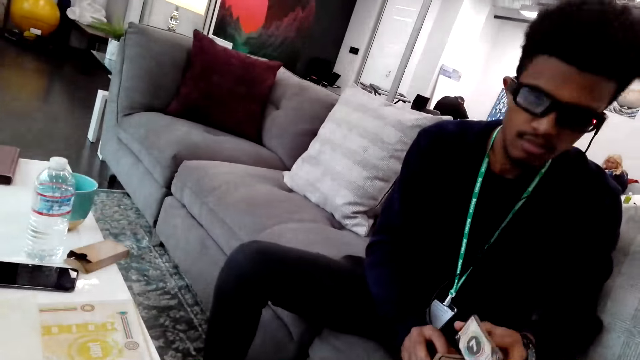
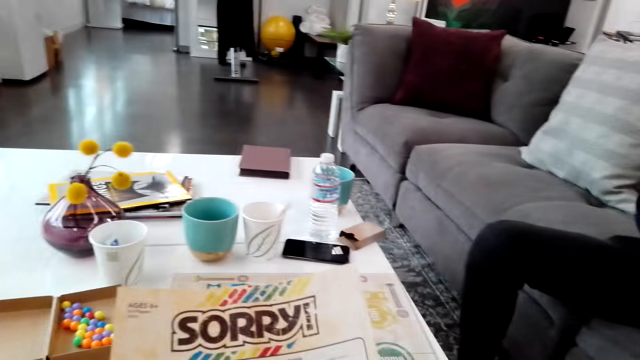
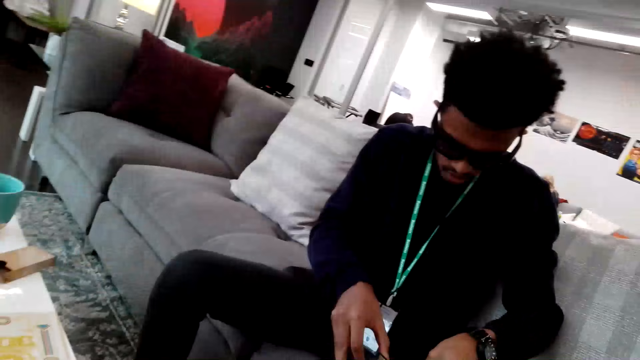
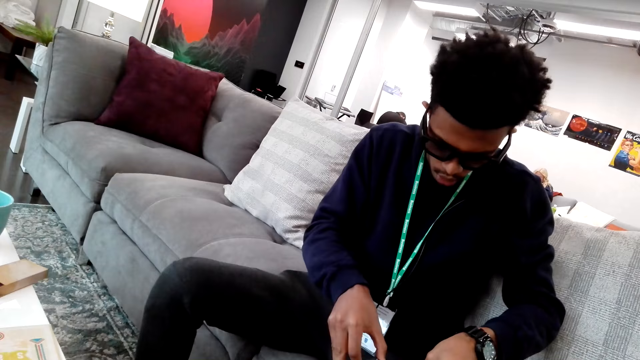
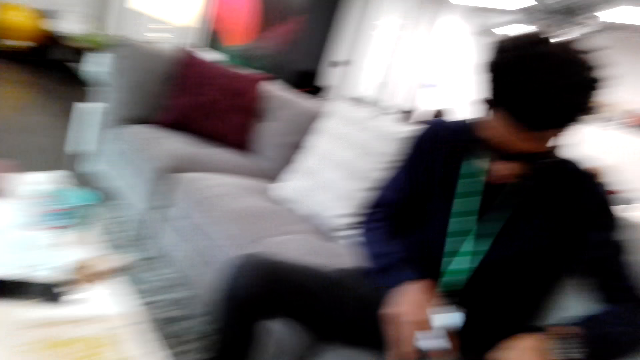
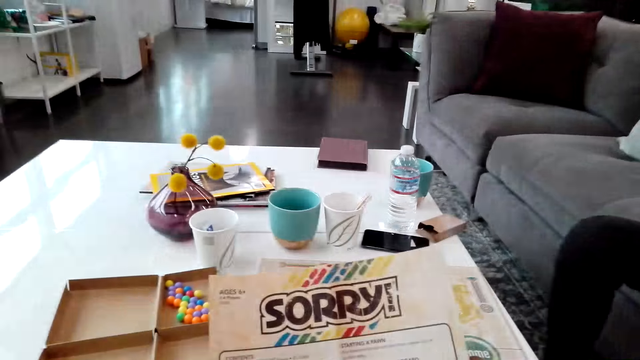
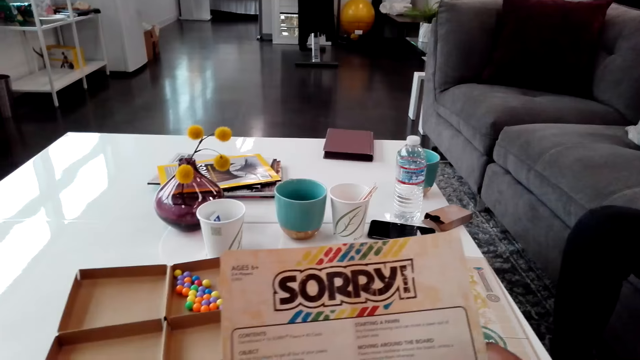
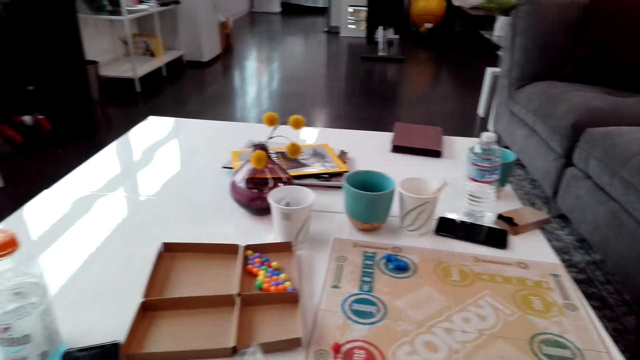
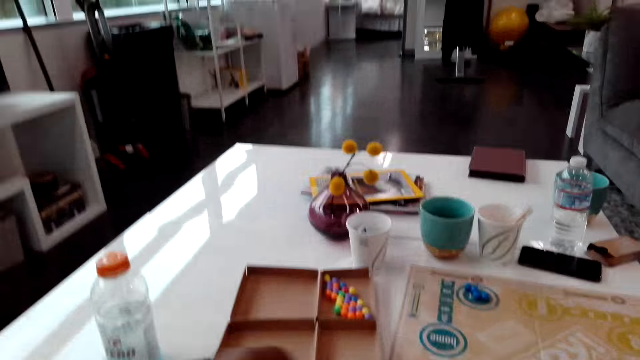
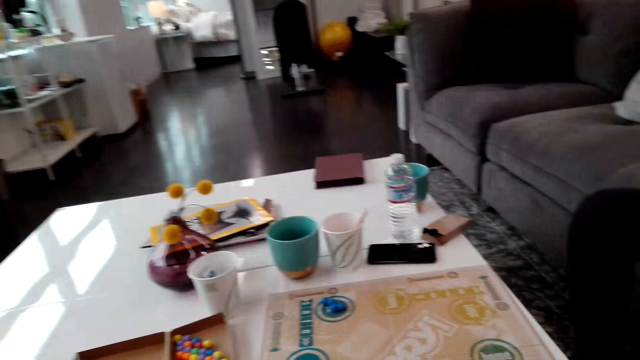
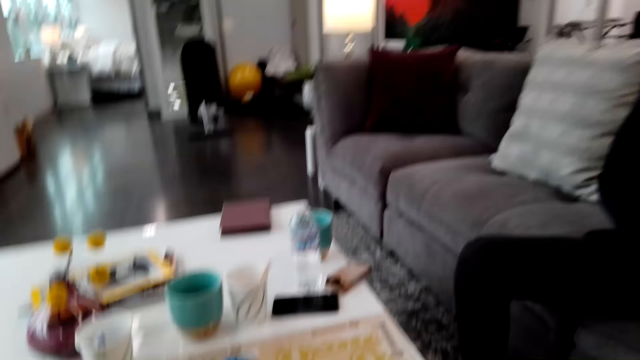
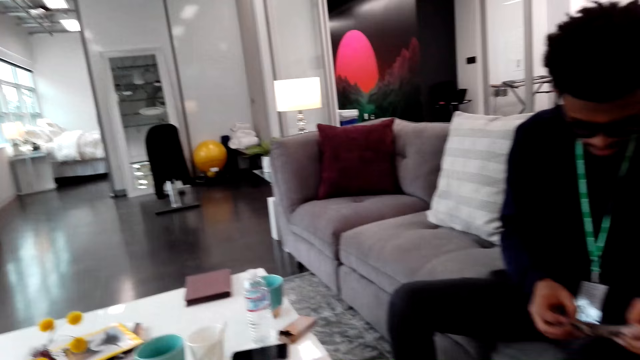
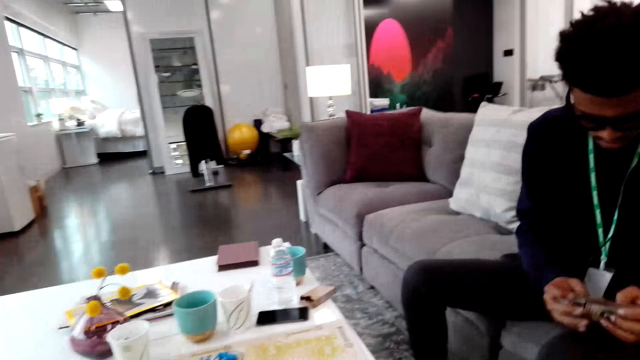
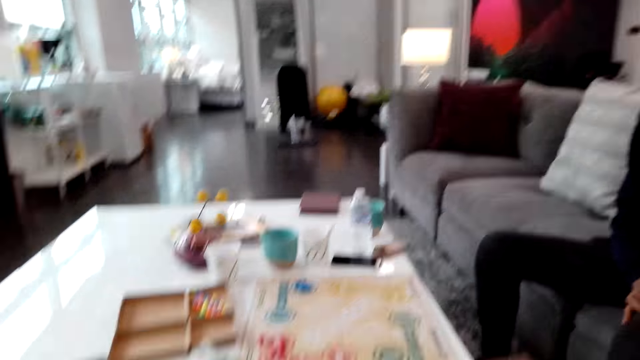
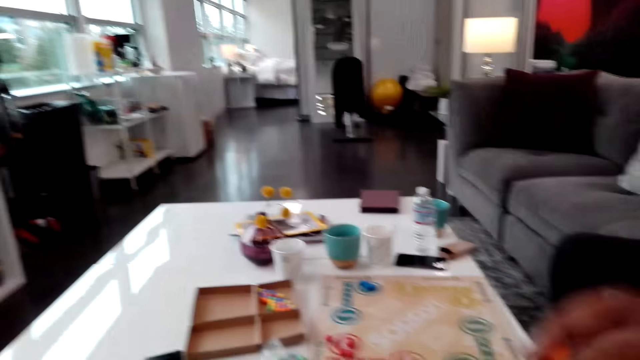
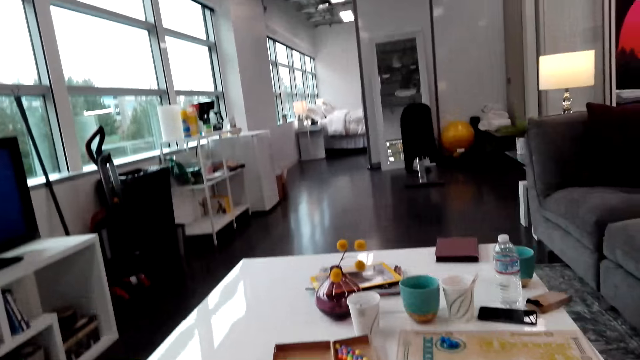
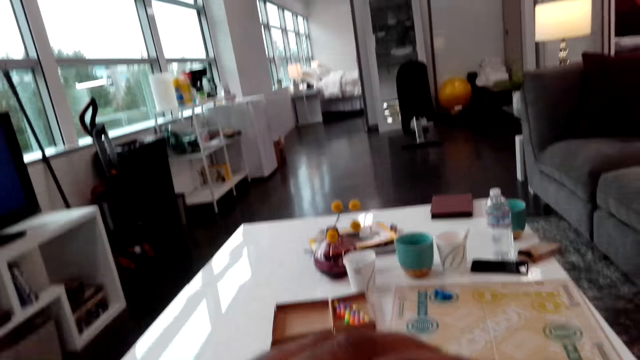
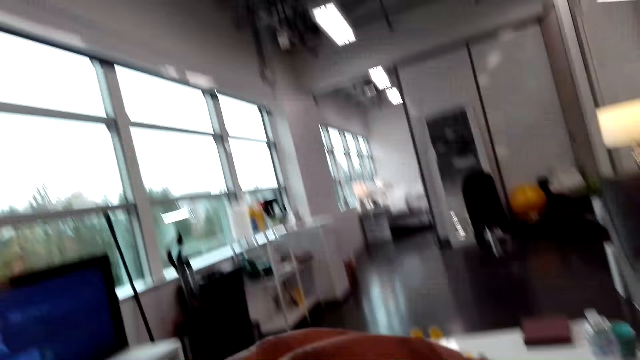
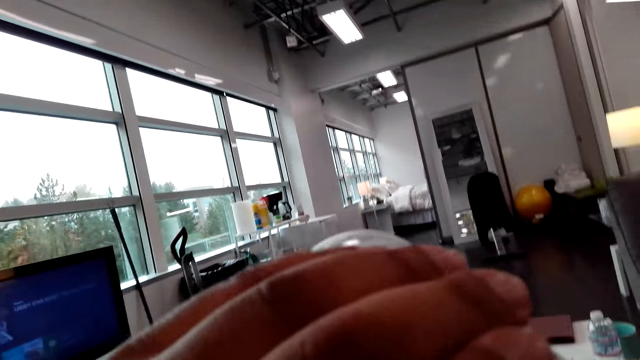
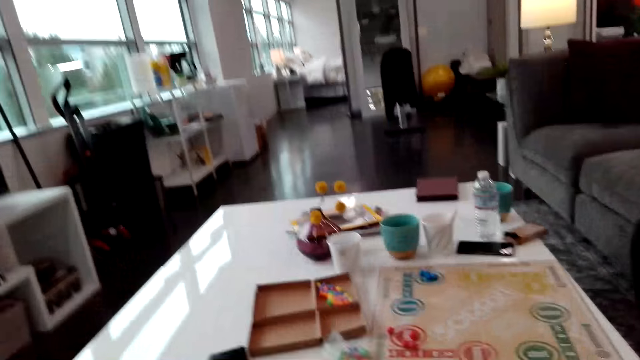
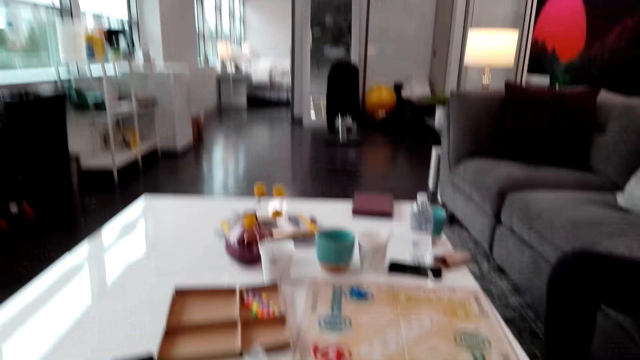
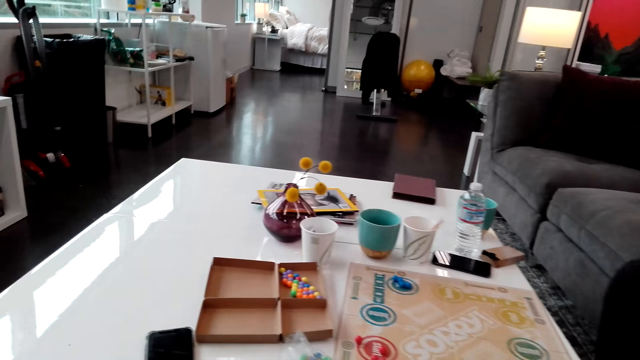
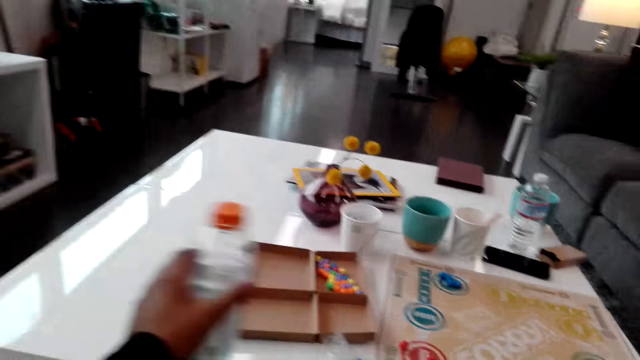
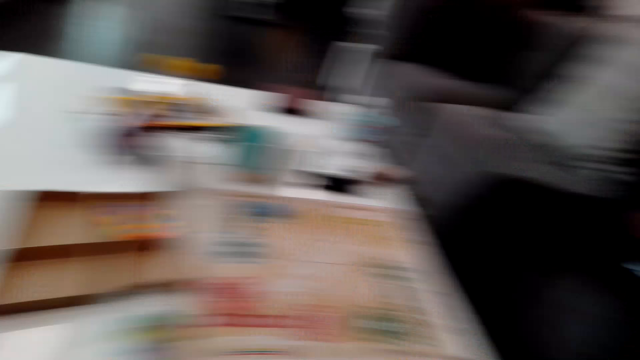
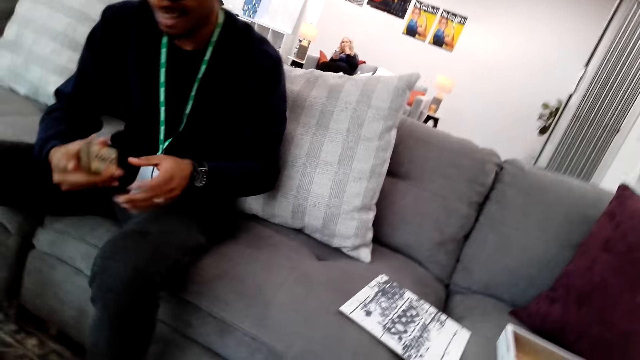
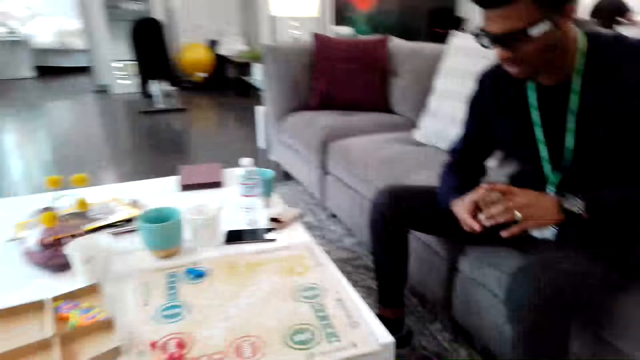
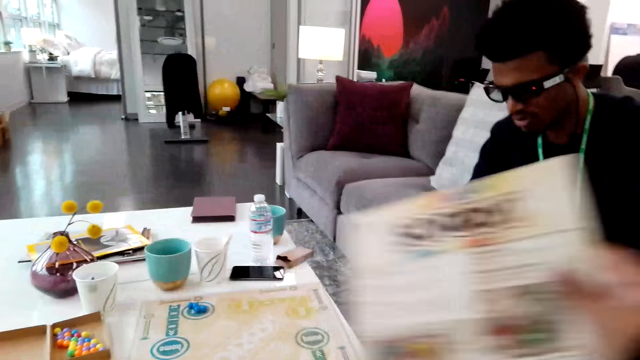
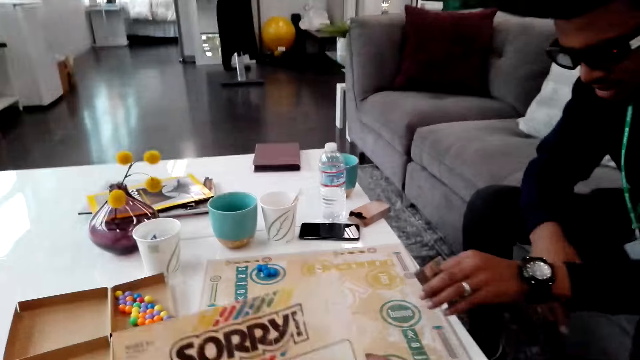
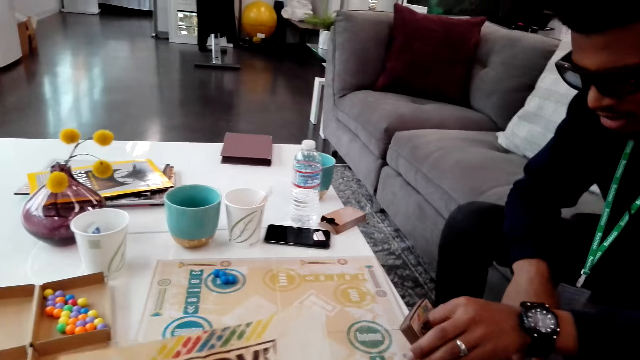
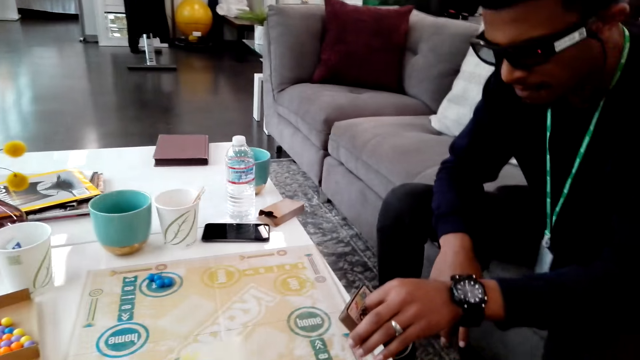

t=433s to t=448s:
The camera wearer looks around. They drop paper. They dialogue with a man. The man shuffles cards. The camera wearer moves hands. They drink water from a bottle, place the water bottle on the table, and move the bottle. The man puts cards down.

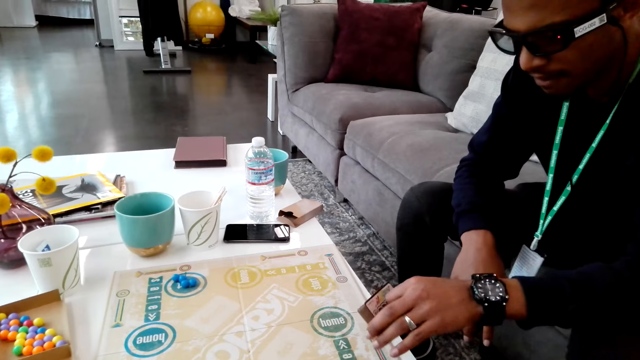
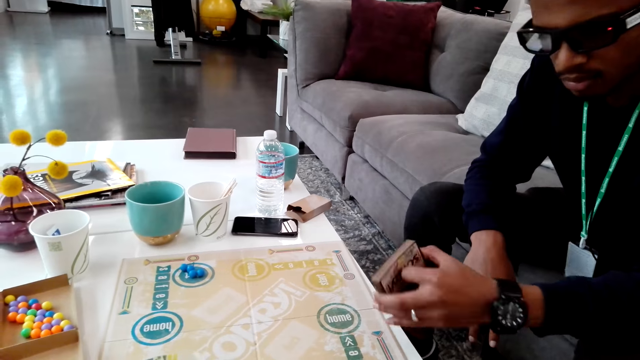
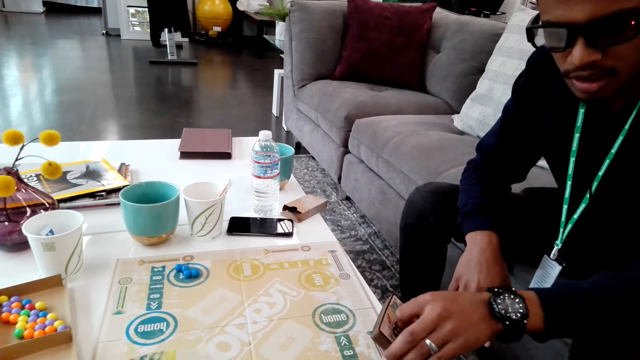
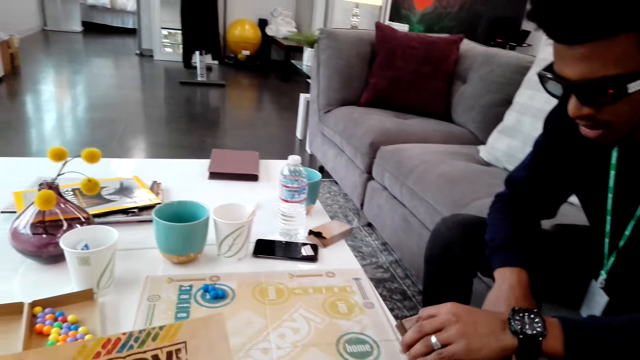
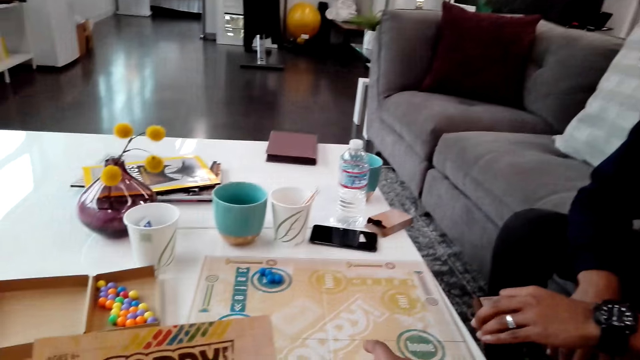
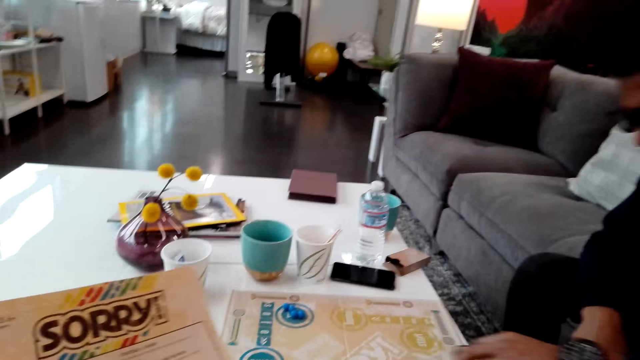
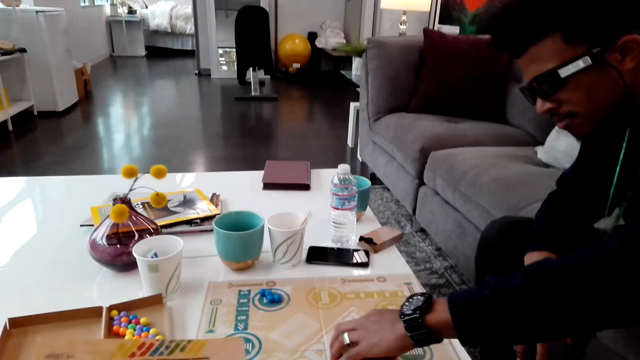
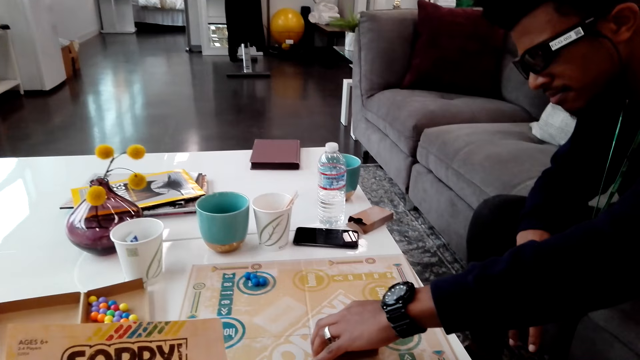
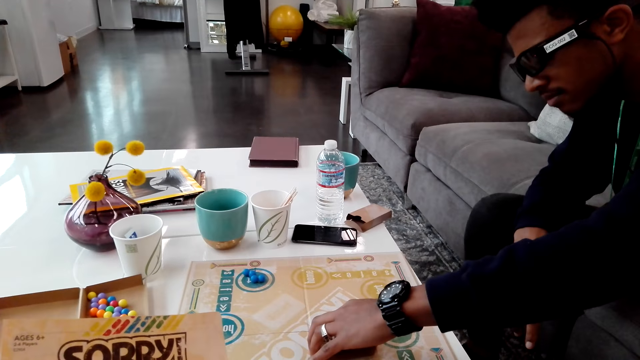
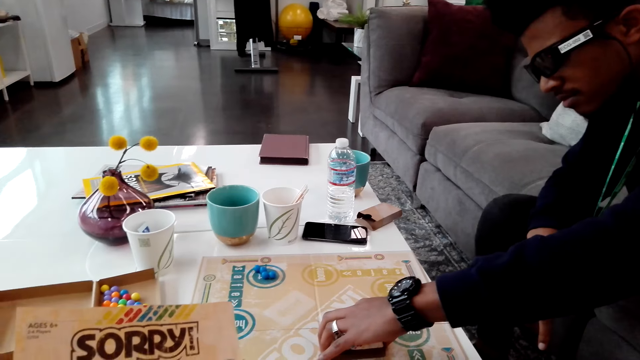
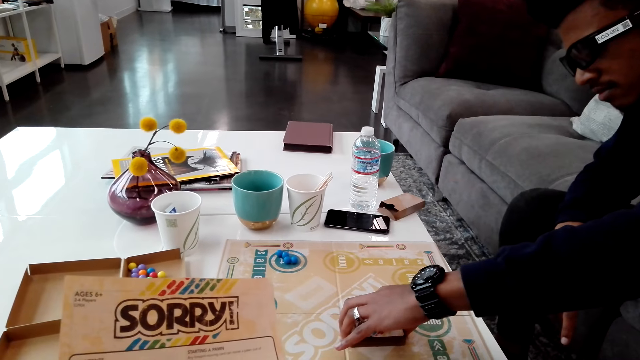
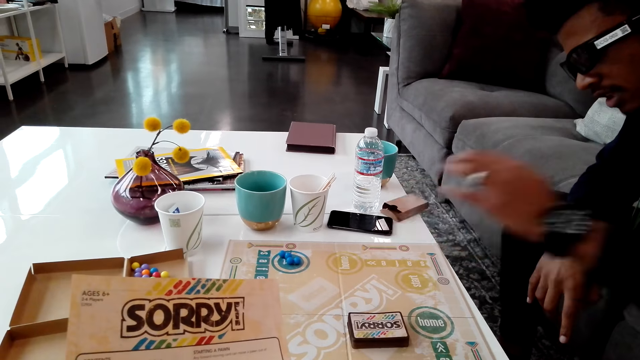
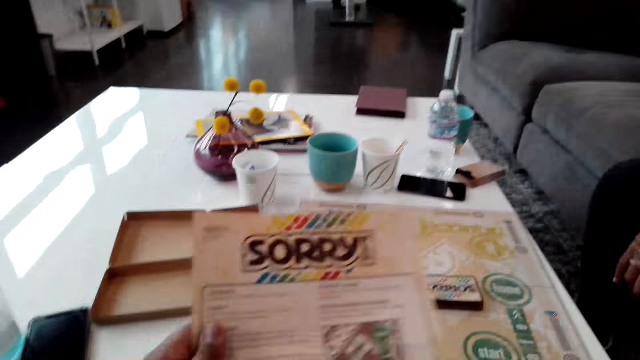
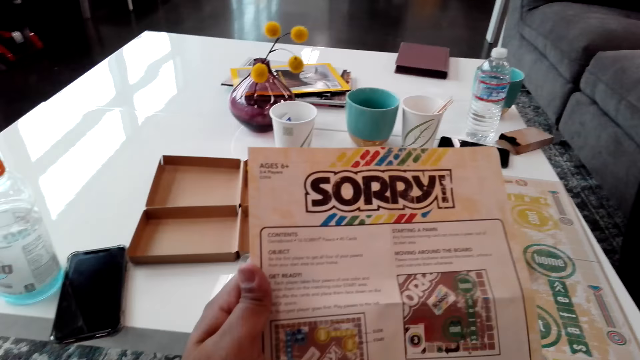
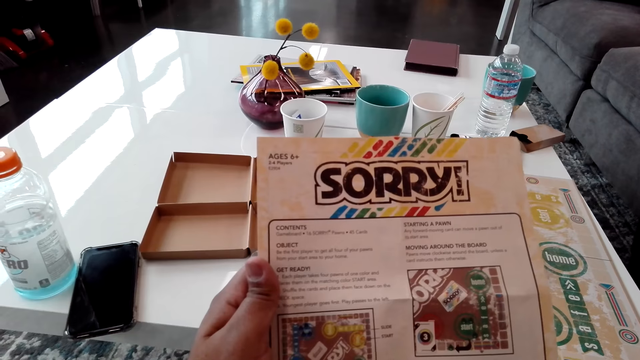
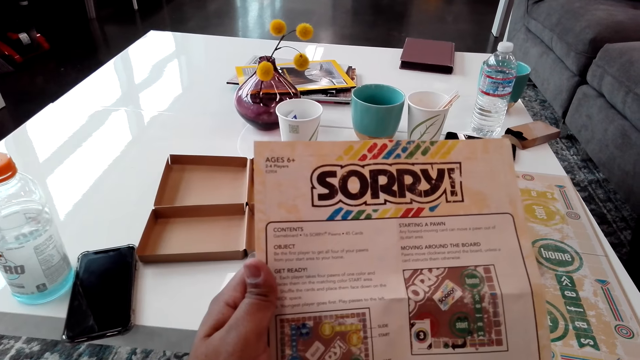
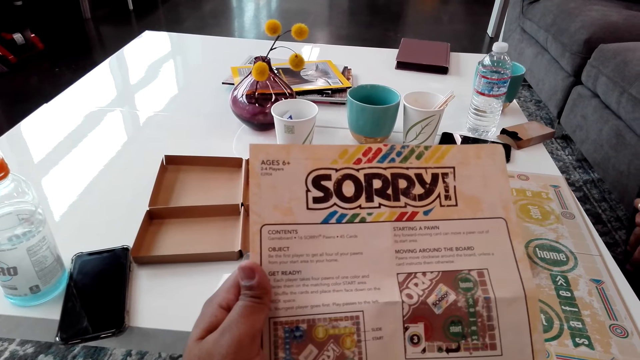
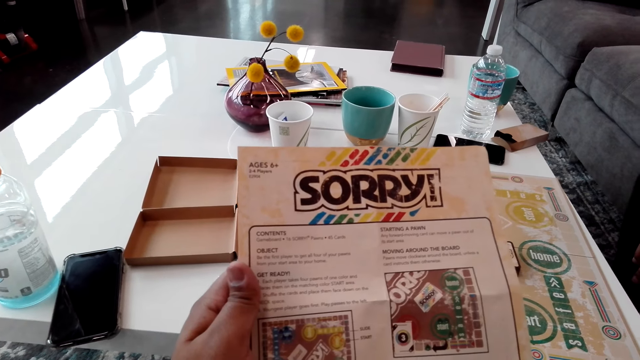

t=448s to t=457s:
A man places cards on the board. The camera wearer reads instructions on paper.
